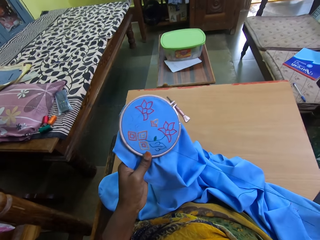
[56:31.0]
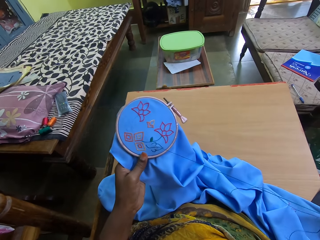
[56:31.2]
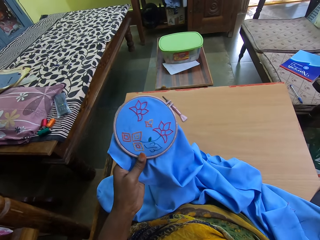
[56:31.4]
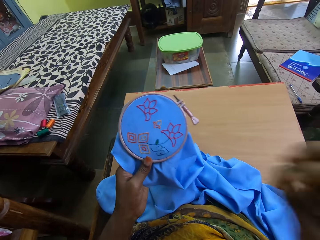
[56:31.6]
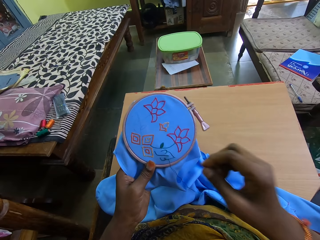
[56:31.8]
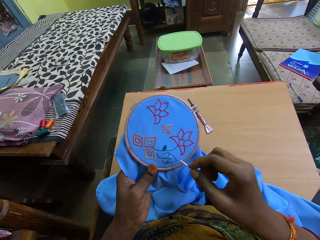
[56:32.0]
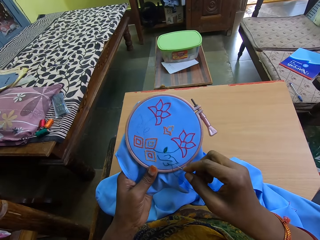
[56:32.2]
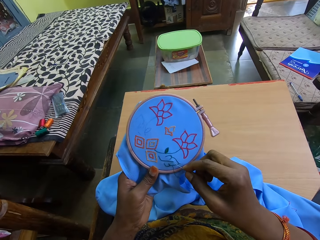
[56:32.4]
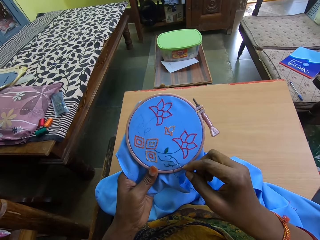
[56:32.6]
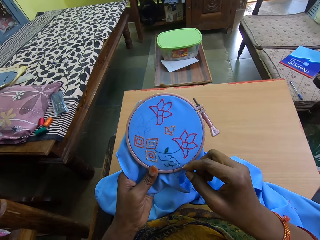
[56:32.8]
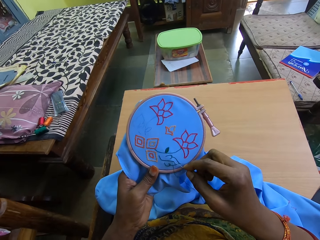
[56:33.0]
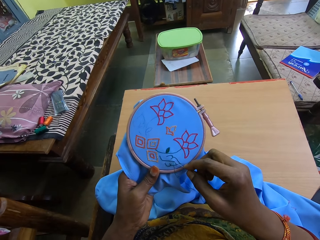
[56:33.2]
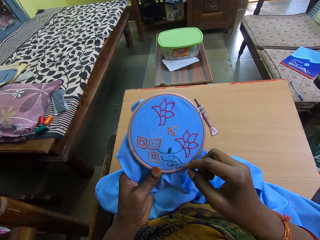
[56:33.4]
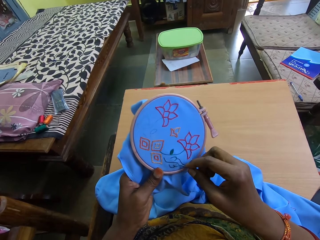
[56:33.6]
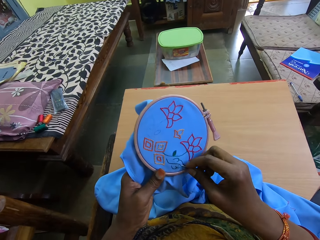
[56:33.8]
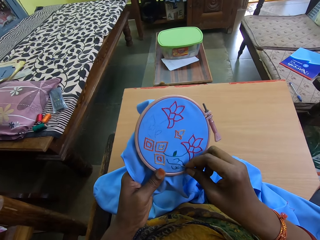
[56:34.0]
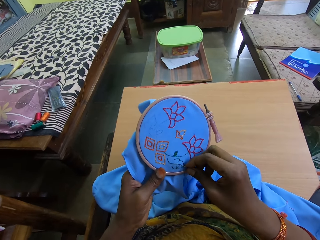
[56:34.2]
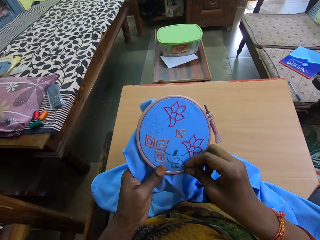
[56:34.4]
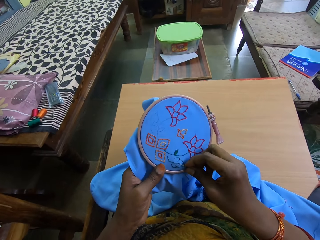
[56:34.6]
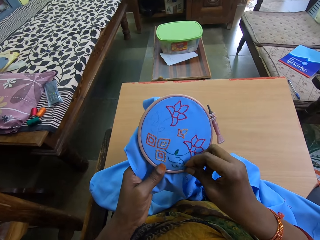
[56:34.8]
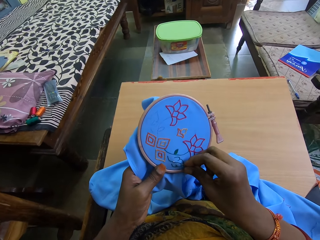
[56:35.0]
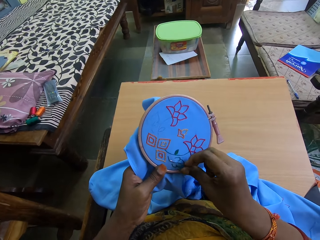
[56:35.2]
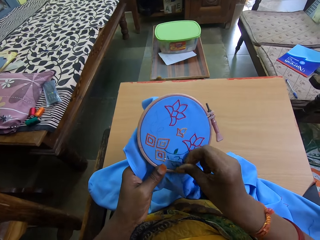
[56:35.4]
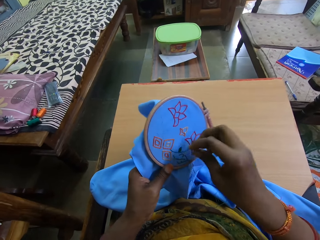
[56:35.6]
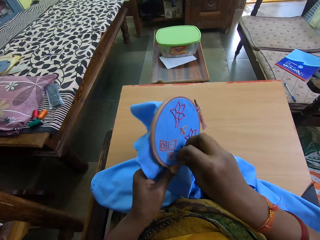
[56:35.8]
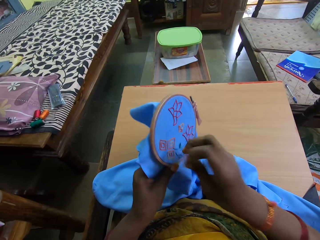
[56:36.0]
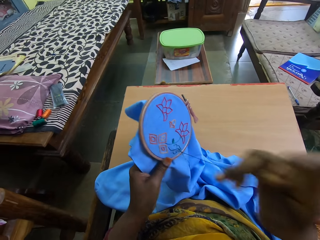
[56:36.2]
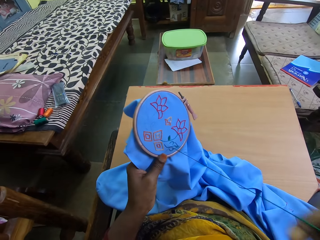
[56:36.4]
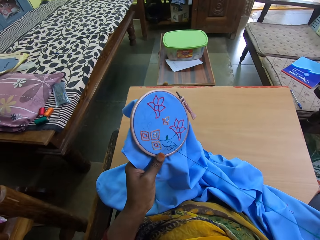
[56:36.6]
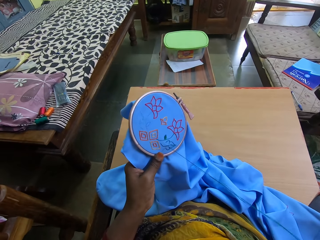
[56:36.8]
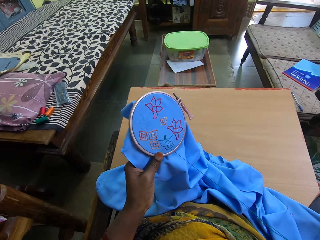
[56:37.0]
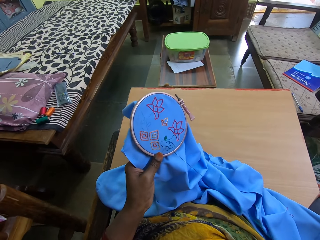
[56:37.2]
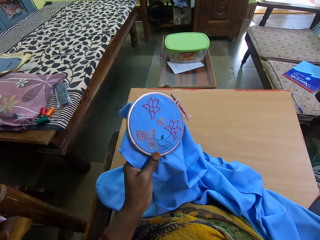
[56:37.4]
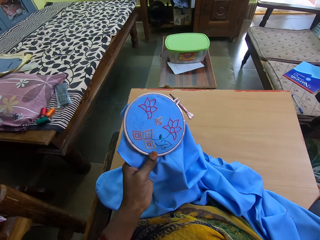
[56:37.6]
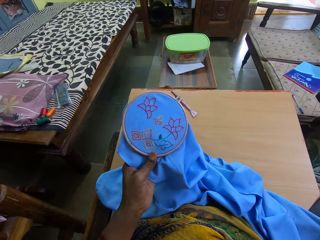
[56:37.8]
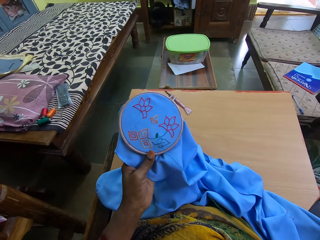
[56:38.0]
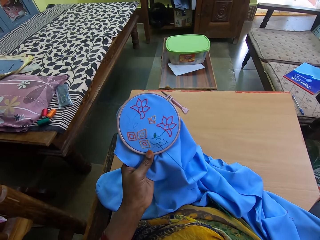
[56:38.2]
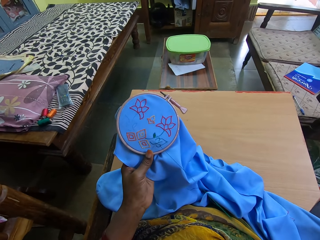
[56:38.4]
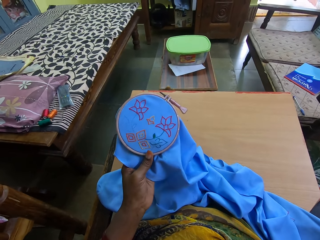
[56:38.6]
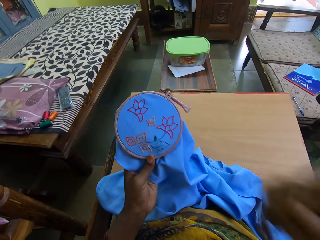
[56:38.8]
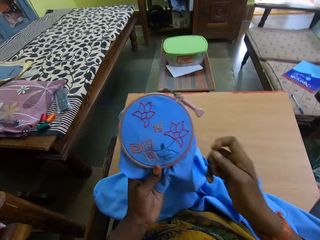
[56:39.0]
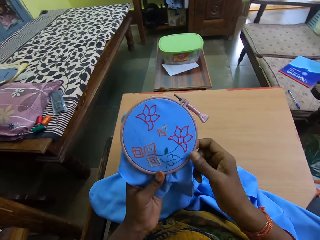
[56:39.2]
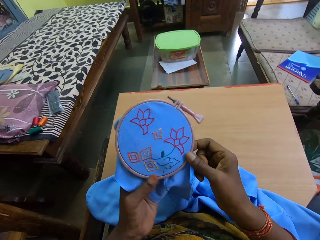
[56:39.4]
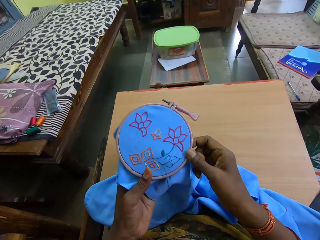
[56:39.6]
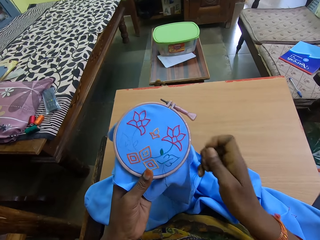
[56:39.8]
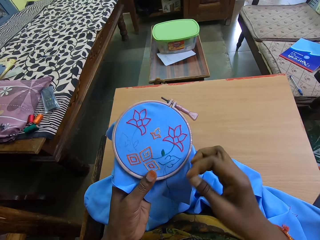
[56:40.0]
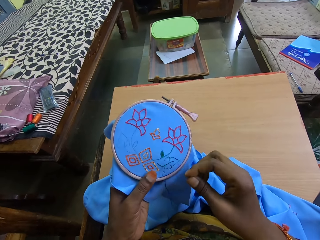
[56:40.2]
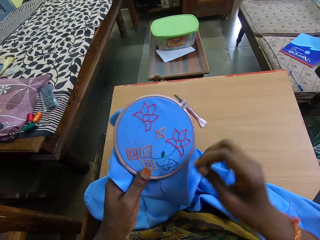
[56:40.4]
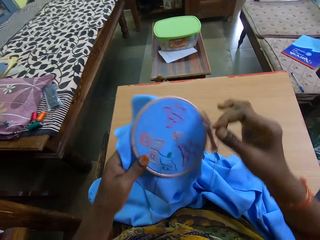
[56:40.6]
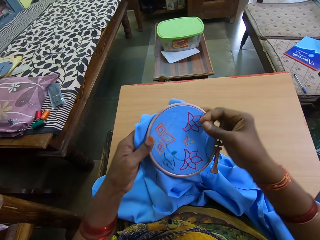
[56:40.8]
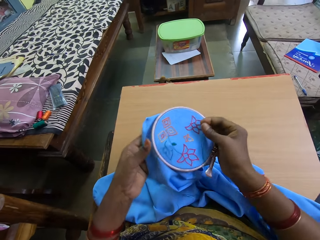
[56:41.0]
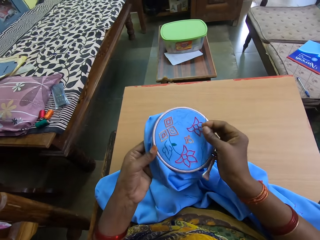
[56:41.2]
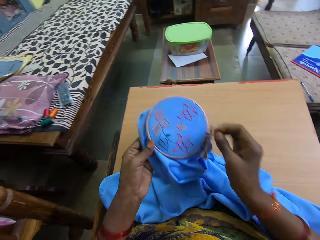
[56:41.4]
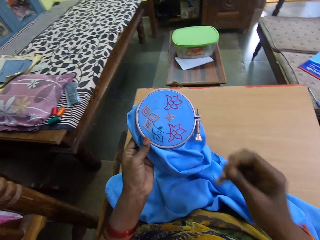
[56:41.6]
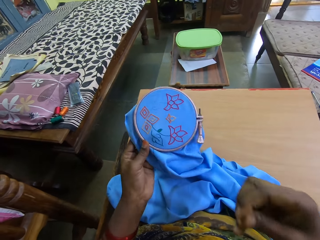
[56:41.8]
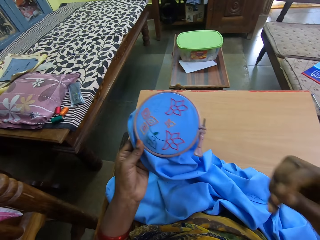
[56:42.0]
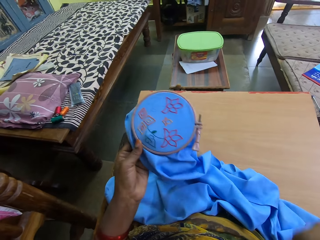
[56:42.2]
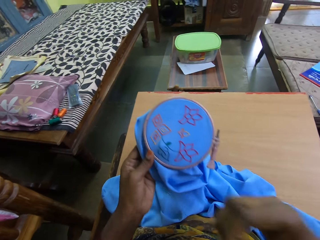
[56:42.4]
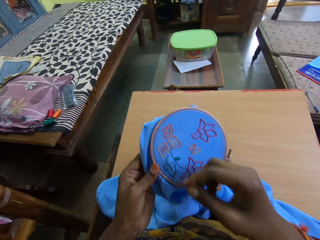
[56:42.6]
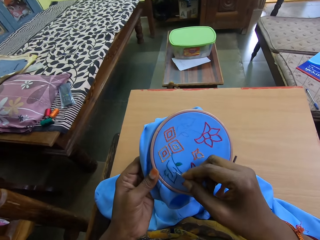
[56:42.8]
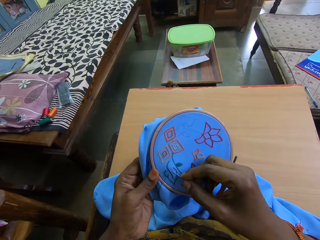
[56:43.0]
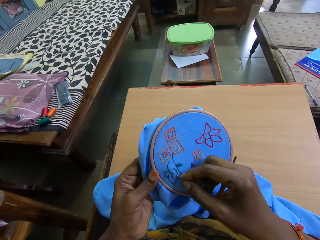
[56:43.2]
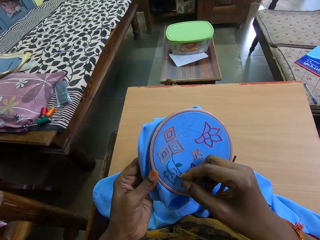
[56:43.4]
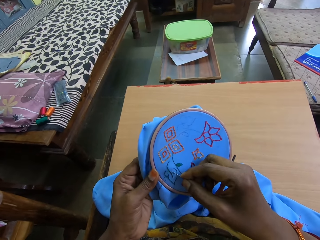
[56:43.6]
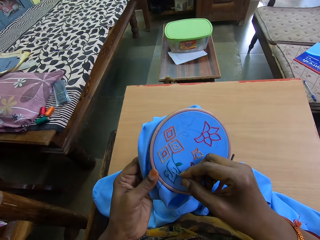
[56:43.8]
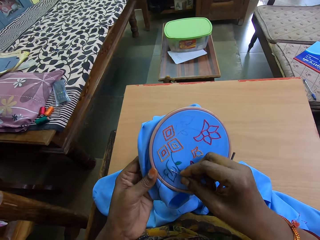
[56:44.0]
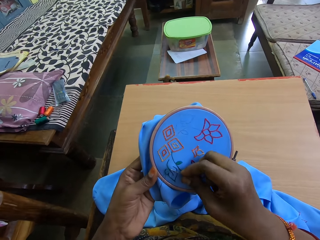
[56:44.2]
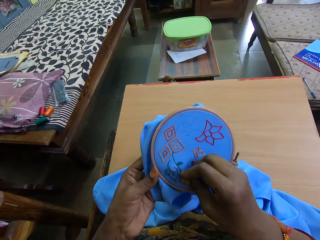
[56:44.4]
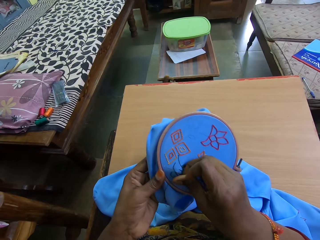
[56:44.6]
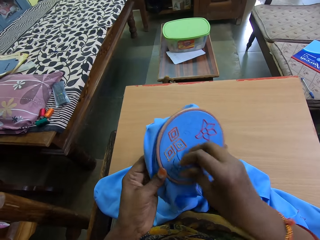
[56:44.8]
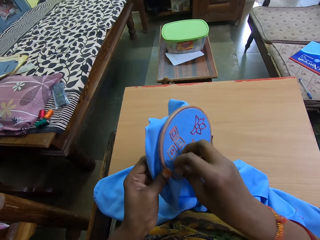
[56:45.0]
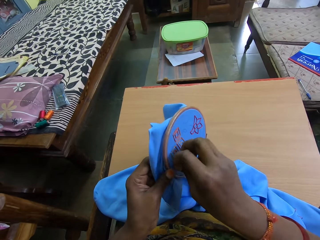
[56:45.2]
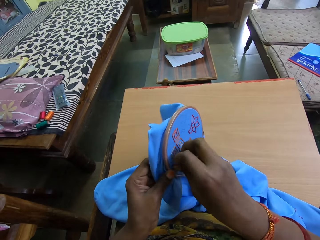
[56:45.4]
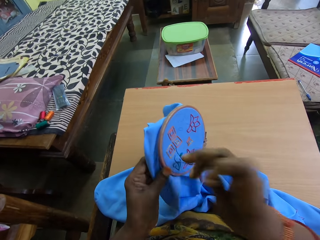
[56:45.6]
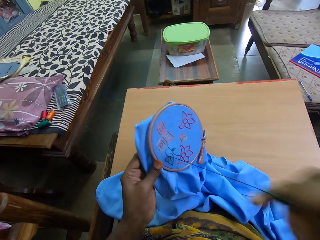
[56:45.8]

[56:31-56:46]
The camera wearer adjusts the embroidery with her hands. She sews the embroidery with the needle and the thread in her right hand.

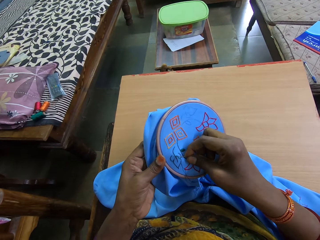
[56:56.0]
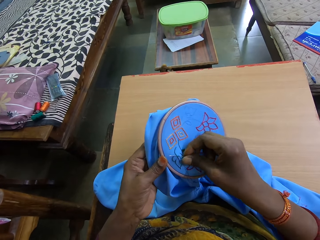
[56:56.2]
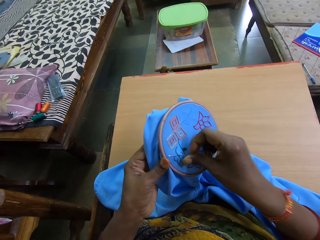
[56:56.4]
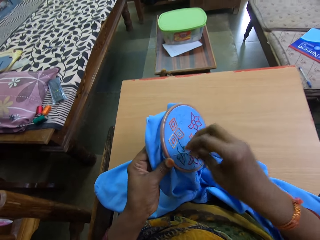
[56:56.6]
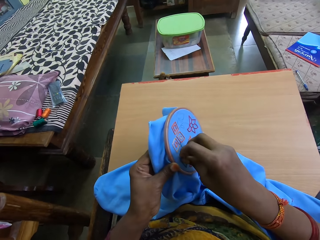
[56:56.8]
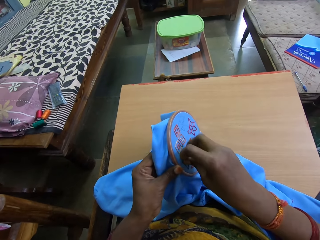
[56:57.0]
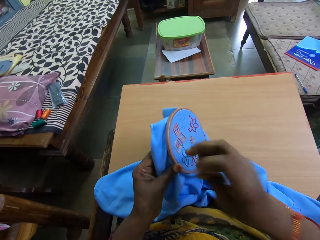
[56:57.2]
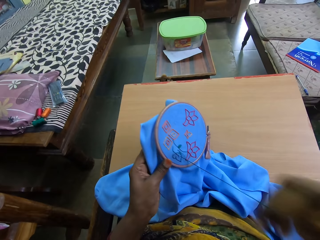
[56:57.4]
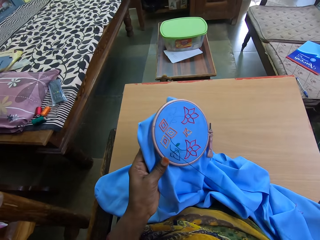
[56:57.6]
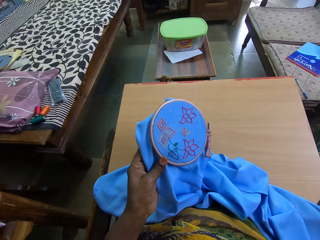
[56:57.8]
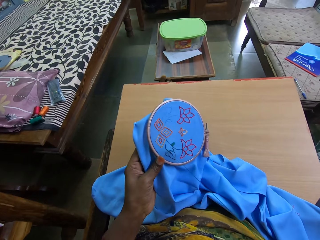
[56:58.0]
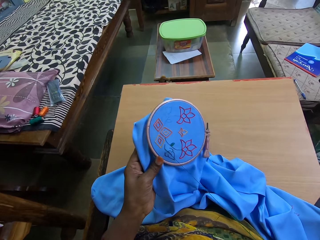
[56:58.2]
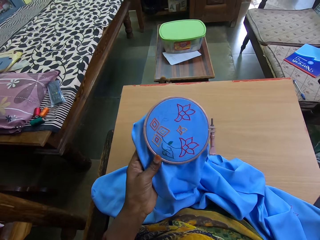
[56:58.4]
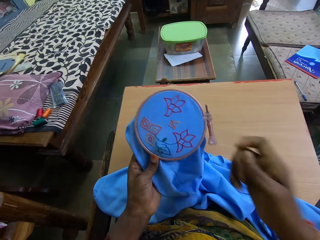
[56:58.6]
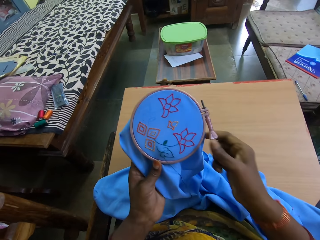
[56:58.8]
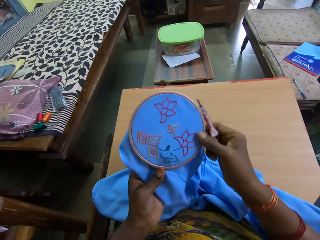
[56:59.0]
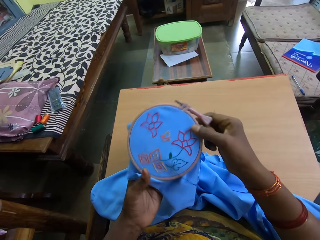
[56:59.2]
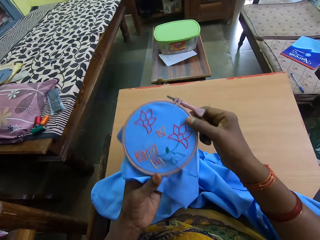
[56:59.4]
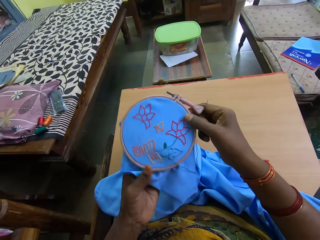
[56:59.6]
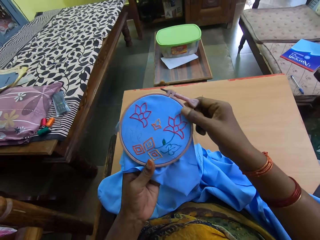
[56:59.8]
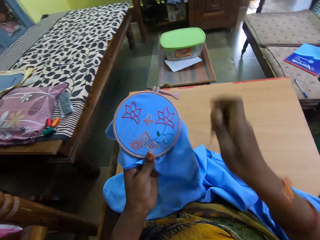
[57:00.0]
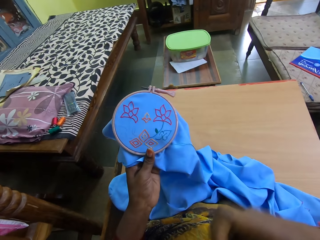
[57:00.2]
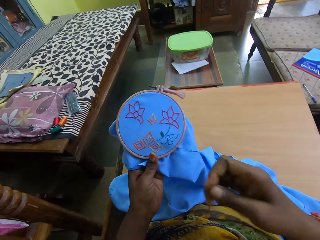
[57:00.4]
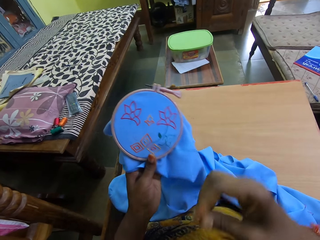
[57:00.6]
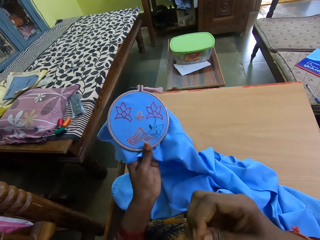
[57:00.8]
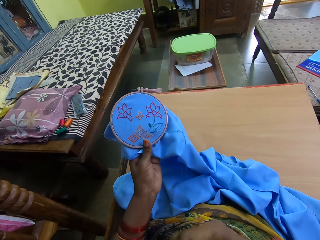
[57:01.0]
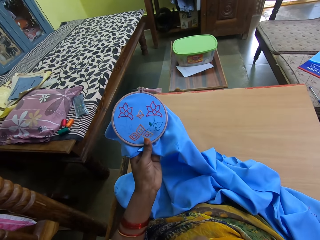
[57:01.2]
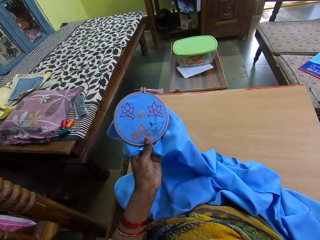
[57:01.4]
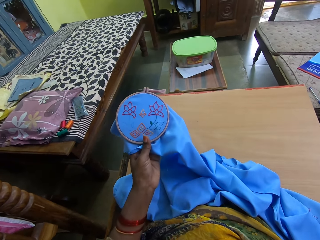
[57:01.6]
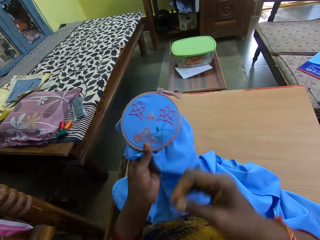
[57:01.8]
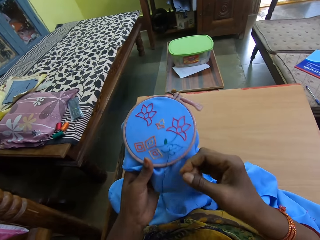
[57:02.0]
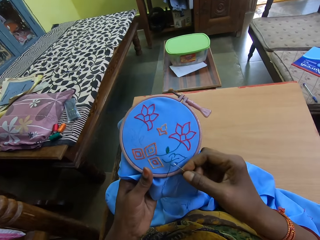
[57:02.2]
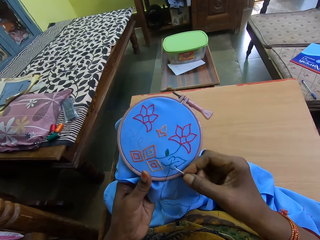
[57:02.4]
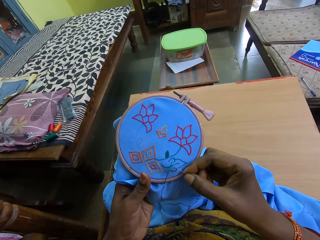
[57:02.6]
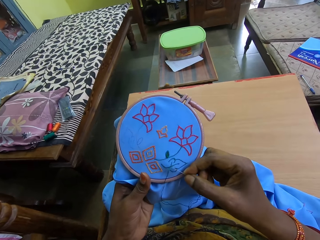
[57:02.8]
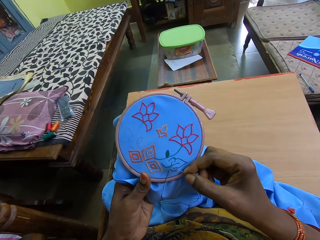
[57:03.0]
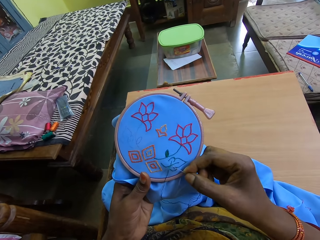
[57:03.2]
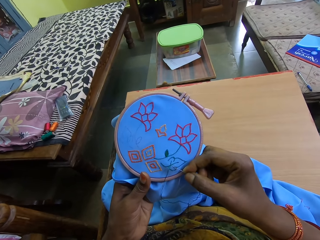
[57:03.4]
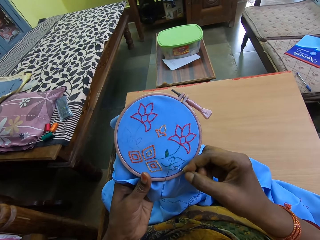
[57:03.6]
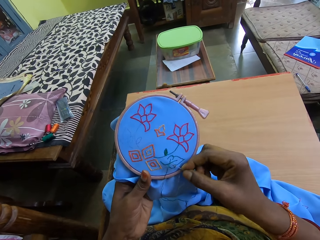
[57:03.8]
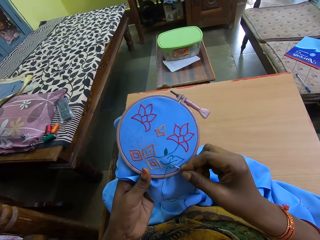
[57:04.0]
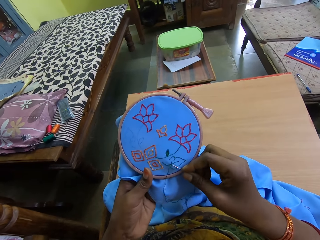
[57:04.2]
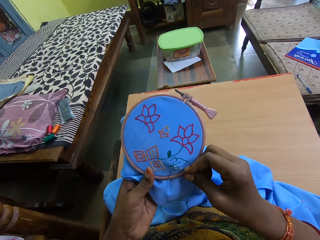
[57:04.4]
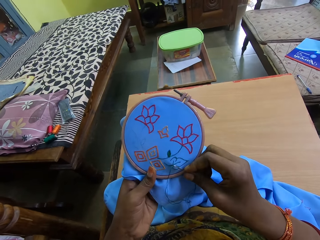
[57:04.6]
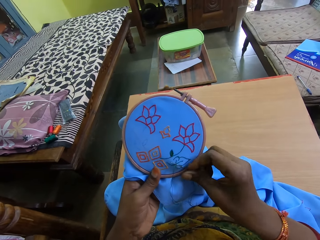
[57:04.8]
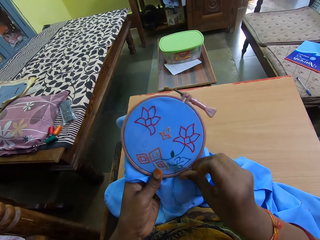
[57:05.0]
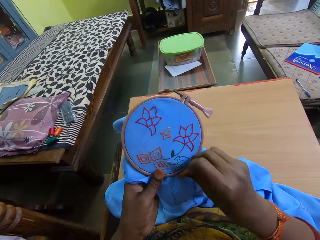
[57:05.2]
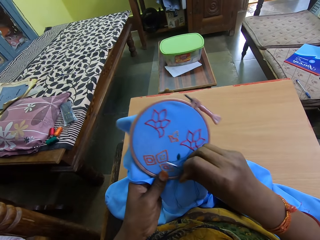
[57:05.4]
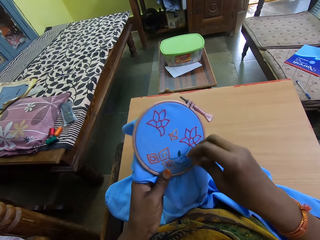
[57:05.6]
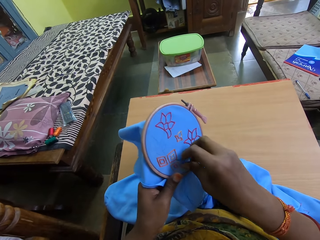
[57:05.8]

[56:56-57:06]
The camera wearer adjusts the embroidery with her hands. She sews the embroidery with the needle and the thread in her right hand.
